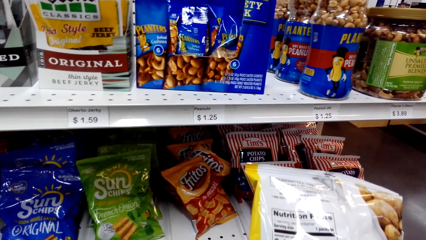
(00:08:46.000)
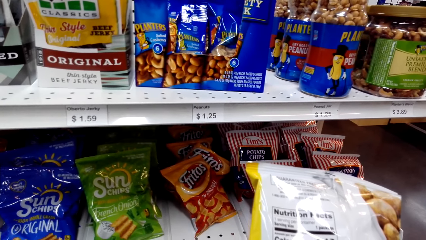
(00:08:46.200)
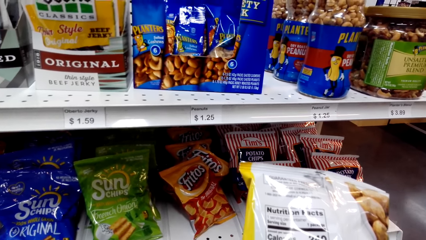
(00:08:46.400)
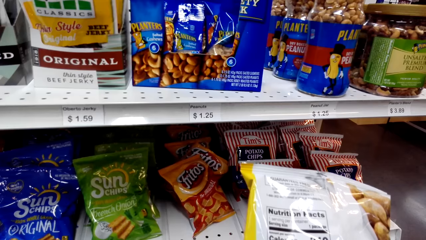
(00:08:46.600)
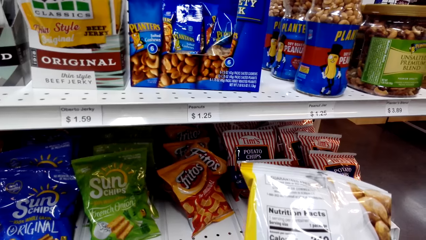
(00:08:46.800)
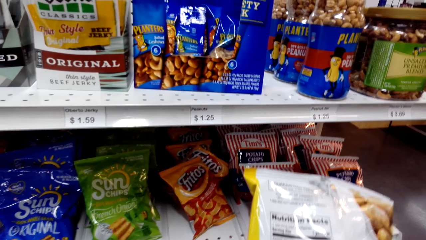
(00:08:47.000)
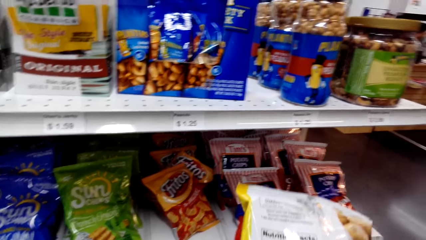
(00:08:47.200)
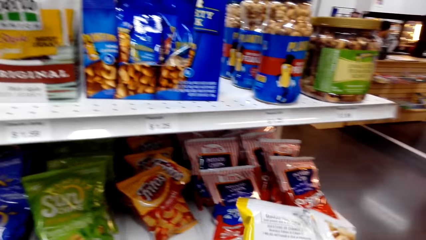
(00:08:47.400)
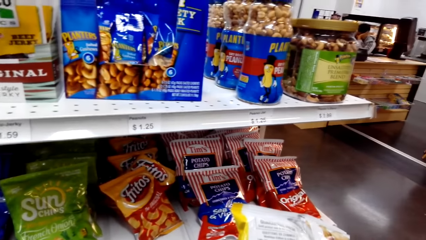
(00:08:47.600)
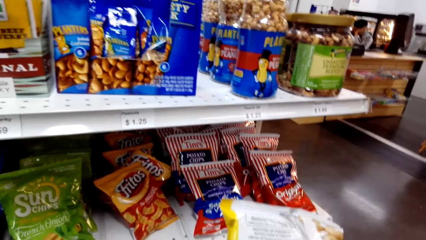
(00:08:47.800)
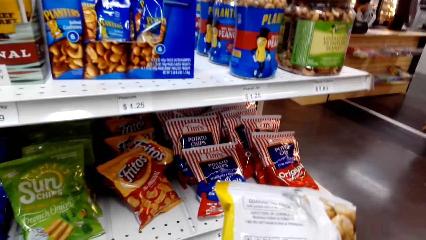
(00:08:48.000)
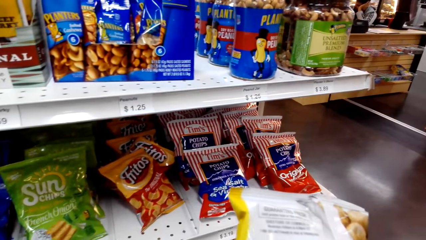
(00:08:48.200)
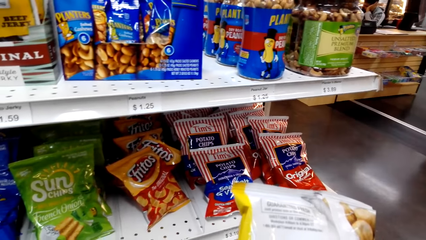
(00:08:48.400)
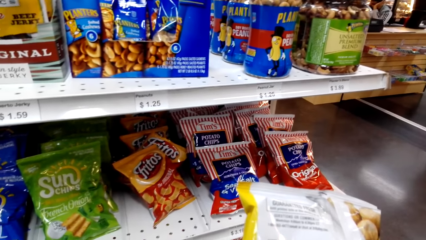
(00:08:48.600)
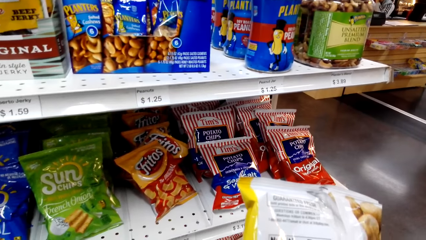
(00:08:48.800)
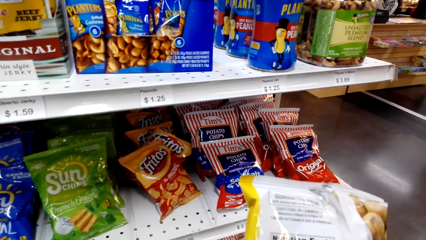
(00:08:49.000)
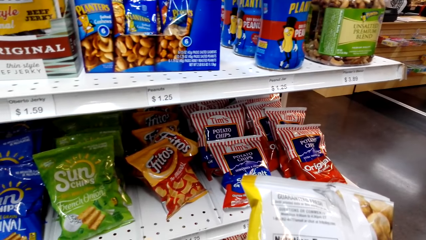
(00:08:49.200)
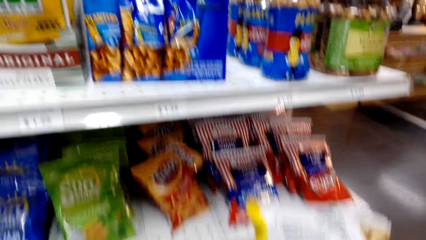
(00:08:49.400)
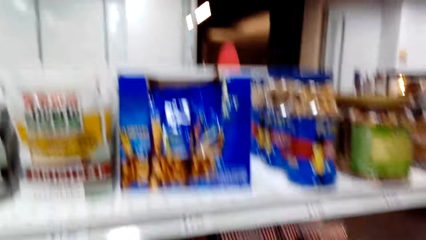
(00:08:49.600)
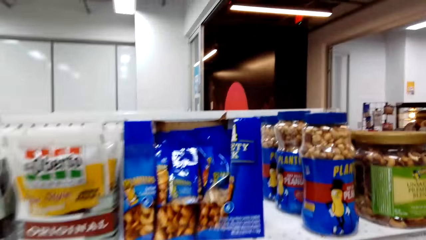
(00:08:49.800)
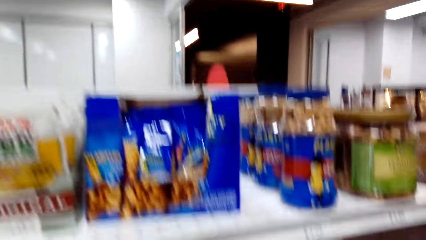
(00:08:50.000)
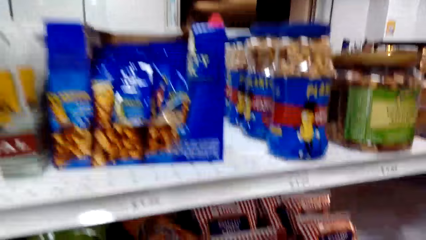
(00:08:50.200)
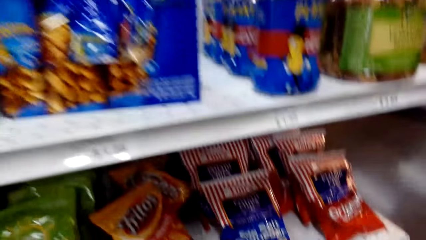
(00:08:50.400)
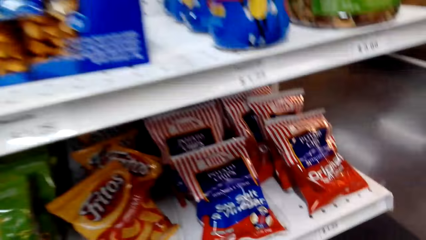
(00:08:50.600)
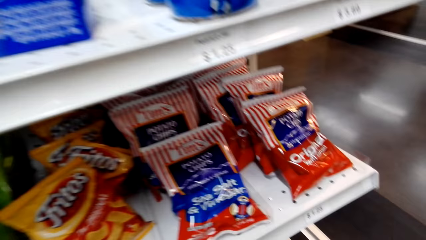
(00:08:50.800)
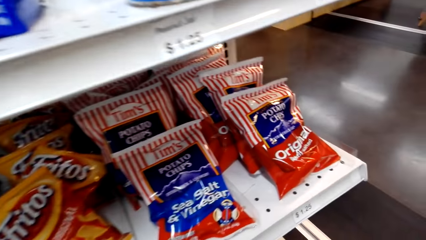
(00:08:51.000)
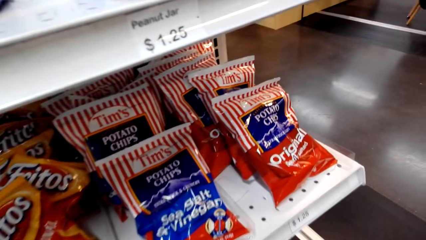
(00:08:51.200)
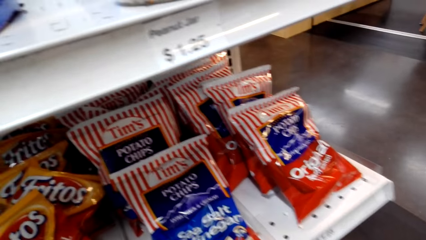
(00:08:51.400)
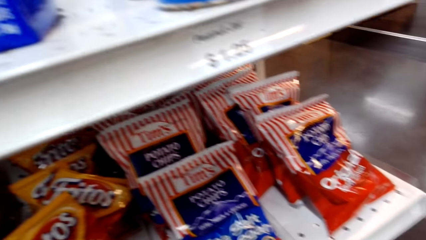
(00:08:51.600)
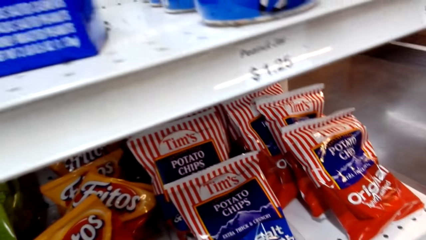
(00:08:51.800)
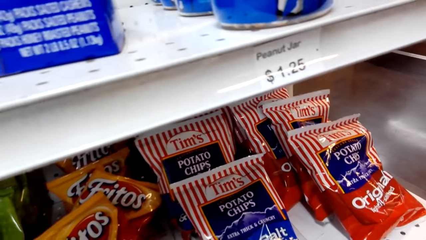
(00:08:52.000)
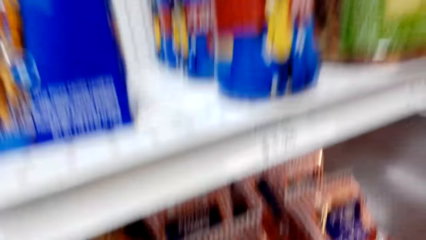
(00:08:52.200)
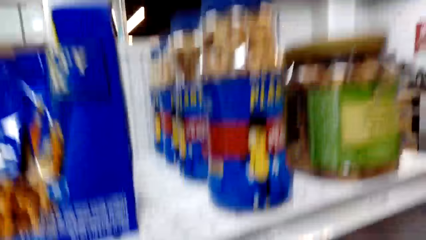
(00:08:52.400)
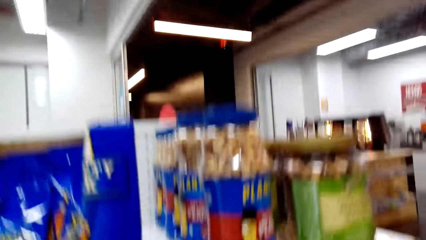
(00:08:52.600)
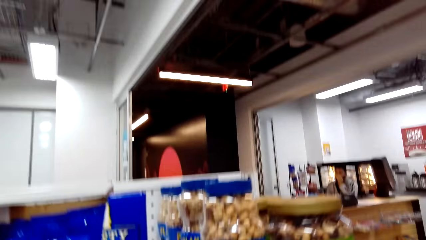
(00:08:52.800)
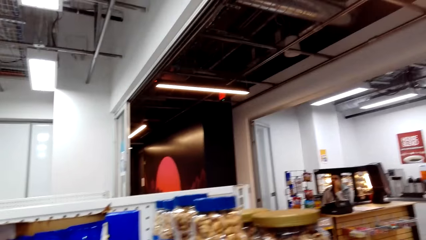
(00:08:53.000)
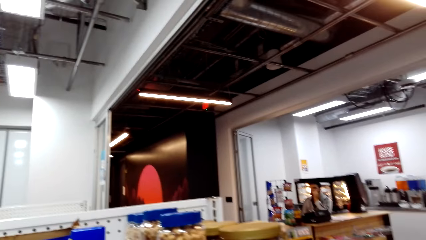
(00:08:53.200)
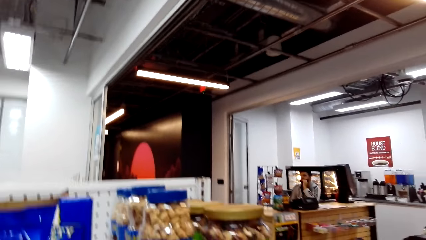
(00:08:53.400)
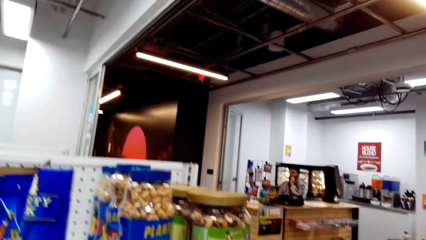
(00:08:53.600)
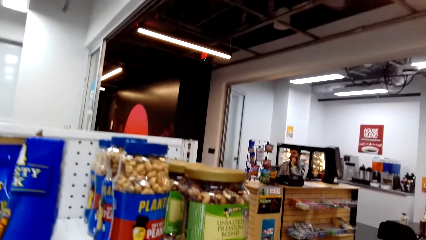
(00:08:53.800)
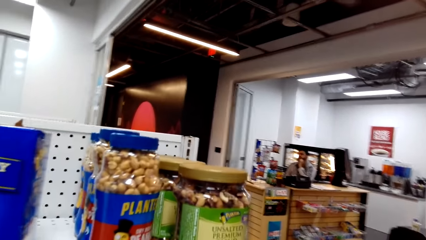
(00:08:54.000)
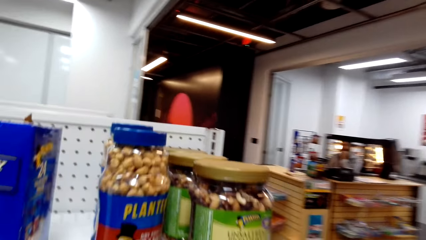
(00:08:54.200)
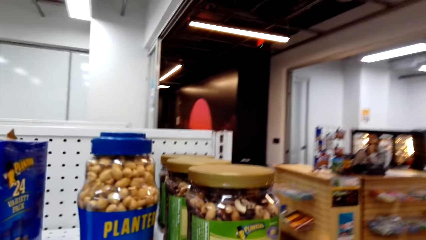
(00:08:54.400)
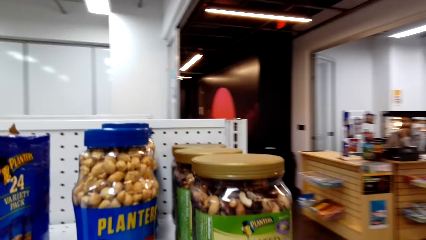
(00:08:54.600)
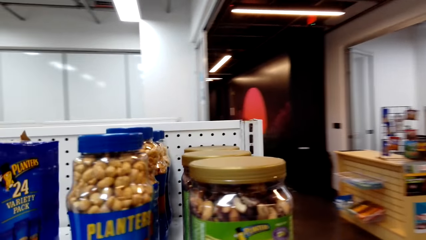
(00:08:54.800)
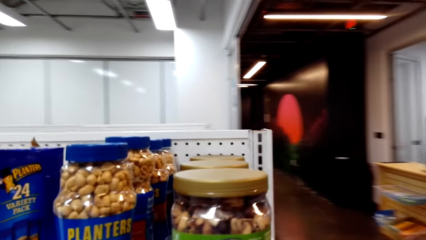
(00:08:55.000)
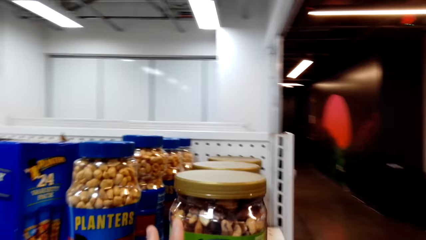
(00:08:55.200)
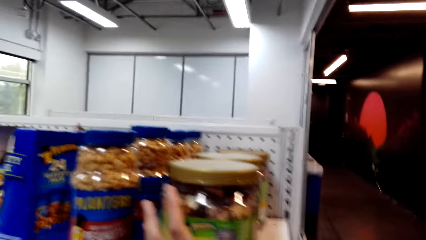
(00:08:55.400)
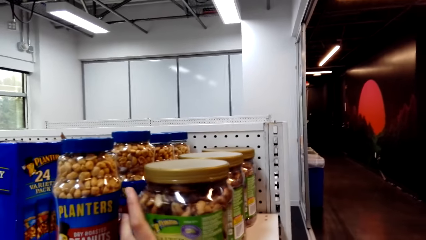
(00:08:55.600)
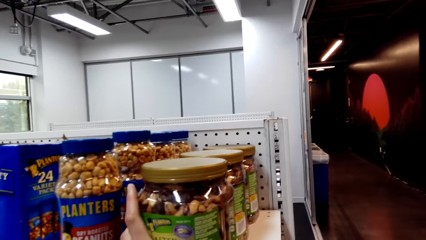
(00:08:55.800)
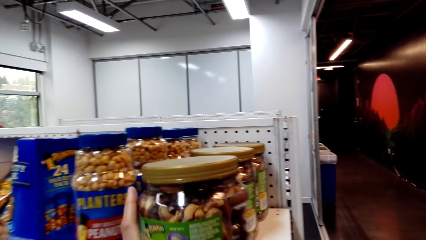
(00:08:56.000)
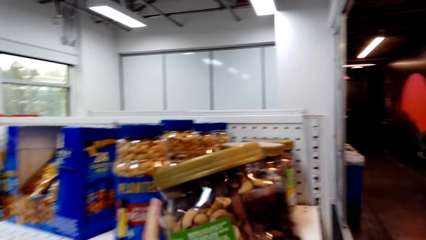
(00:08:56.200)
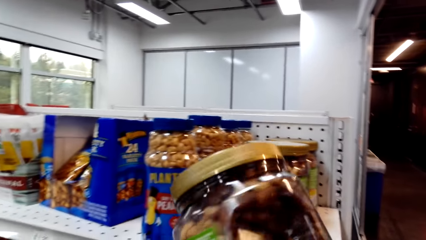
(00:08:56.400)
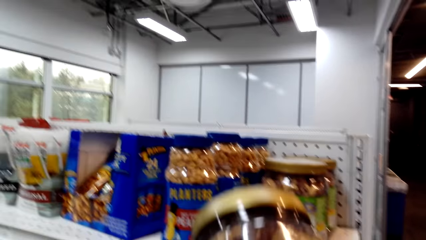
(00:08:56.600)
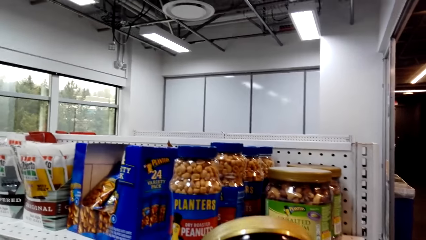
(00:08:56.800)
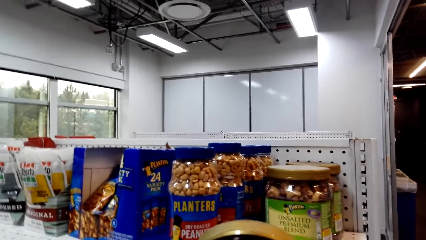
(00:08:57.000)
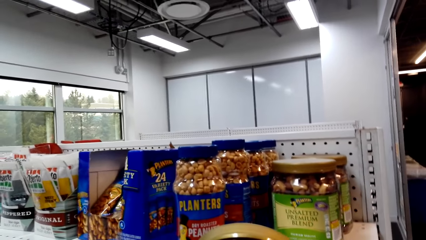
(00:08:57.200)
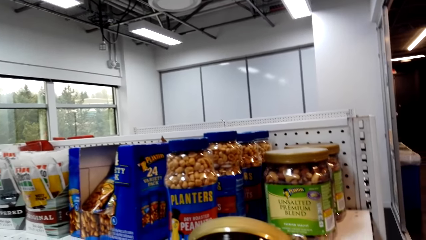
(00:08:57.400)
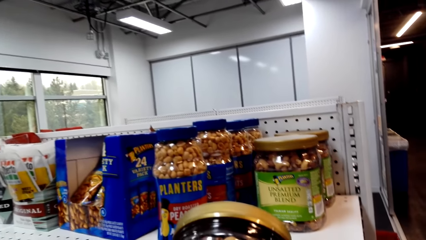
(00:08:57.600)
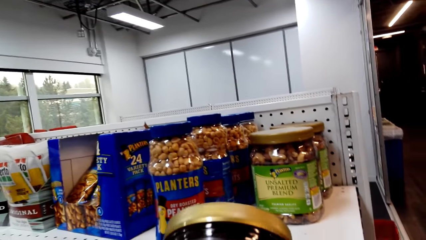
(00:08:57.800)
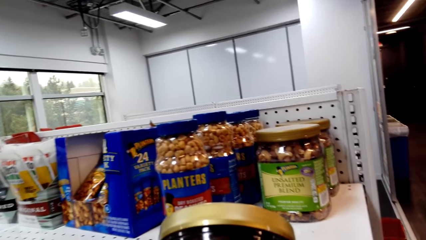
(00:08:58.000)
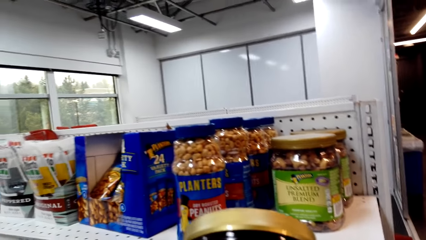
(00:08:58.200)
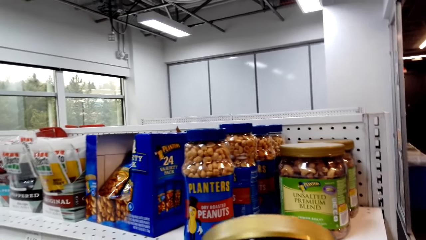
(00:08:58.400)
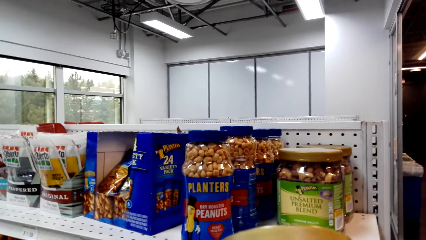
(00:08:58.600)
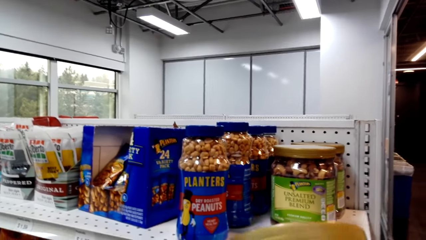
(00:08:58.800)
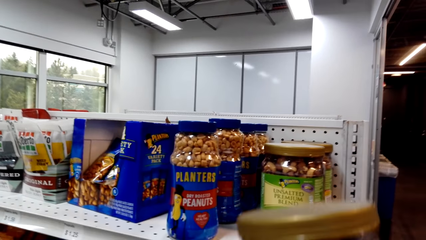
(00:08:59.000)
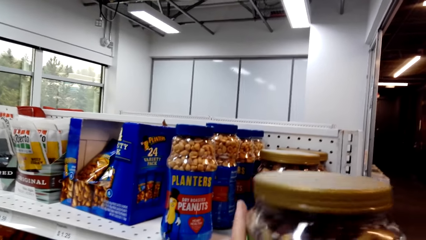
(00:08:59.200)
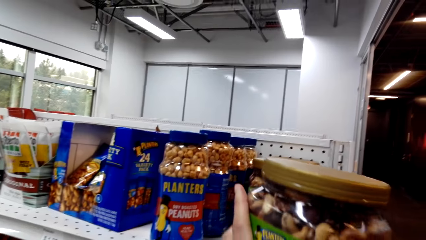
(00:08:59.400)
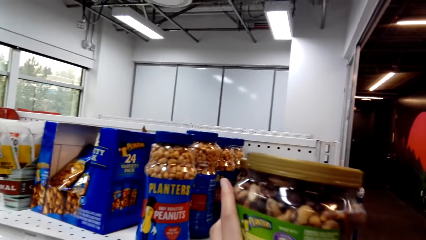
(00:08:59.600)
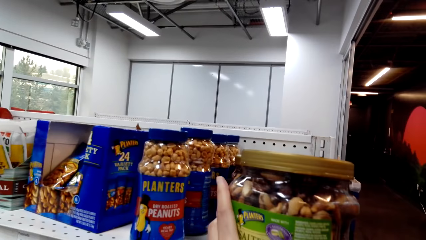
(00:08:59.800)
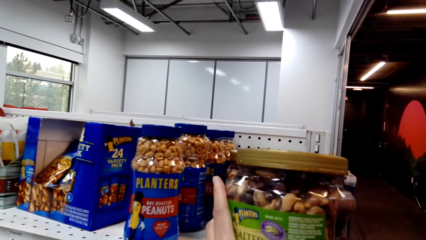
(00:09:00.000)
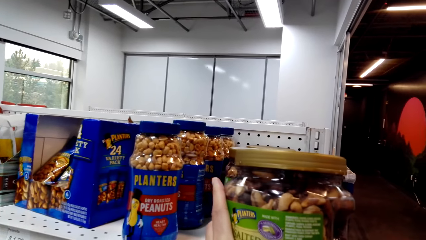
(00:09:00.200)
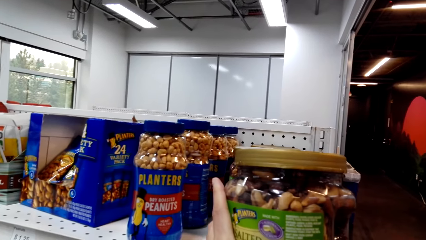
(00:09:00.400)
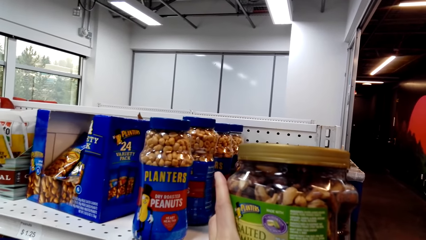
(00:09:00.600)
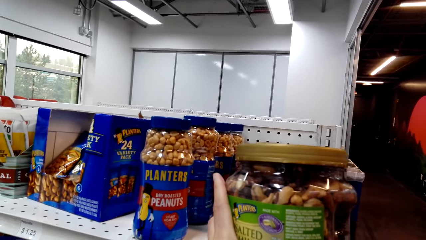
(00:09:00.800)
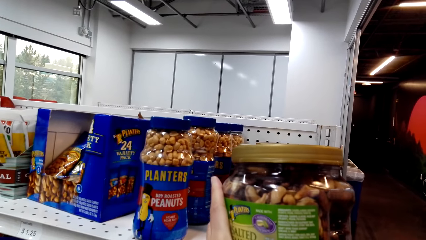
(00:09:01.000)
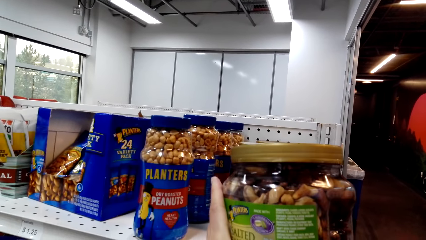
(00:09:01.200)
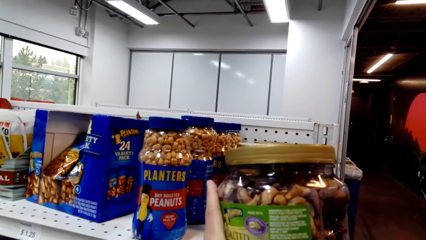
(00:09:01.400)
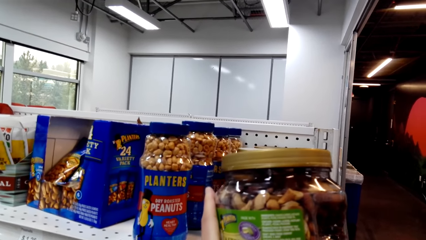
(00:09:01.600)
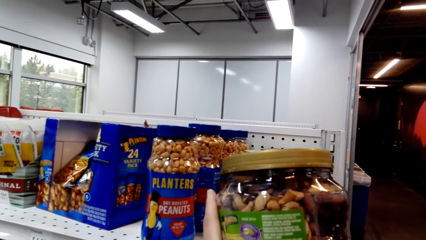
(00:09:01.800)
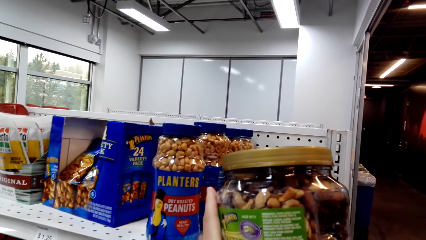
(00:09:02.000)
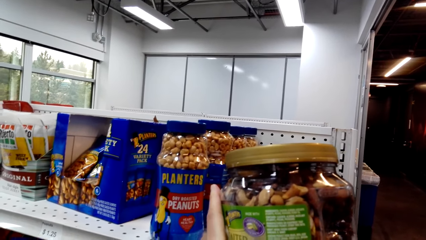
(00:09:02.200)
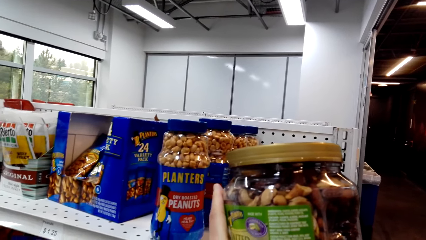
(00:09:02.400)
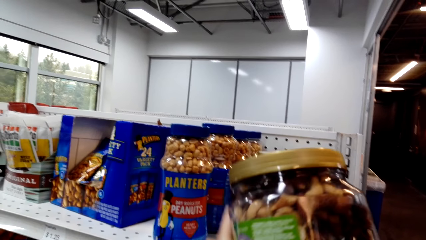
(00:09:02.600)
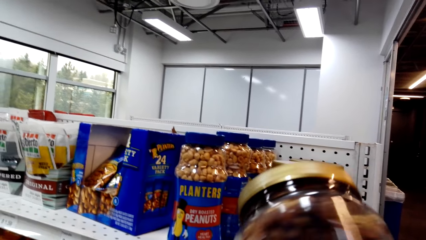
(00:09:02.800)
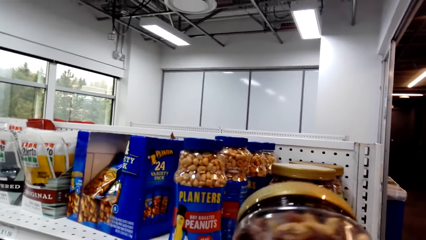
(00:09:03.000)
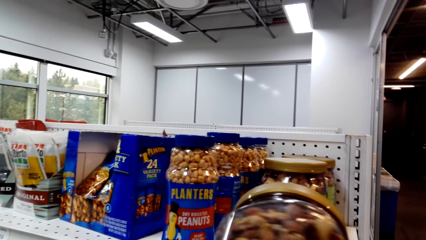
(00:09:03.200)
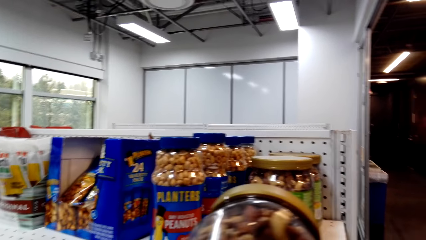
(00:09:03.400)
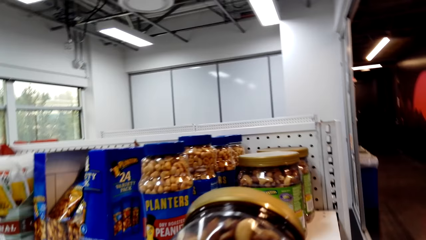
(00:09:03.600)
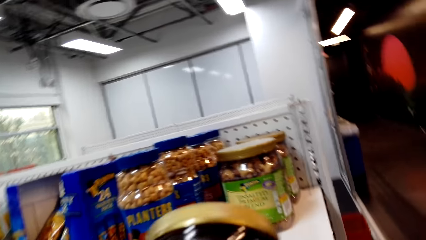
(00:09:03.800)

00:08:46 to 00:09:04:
The camera wearer looks around a supermarket. They return a sachet of chips. They walk around the supermarket. They pick a tin of unsalted premium blend. They look around the supermarket. They hold the tin. They look at the tin.
